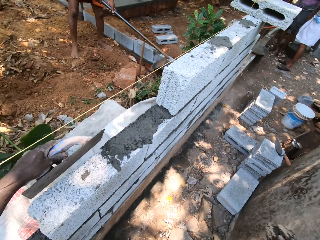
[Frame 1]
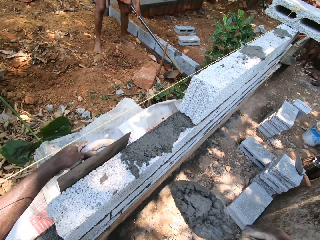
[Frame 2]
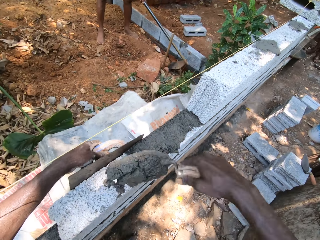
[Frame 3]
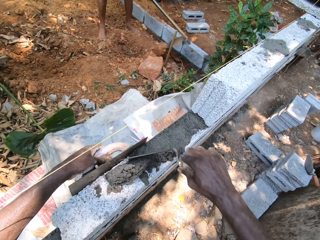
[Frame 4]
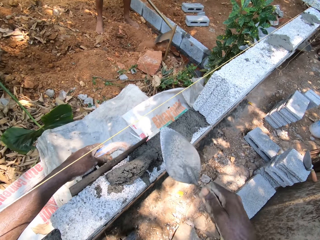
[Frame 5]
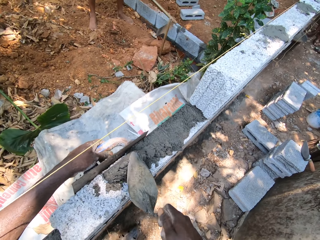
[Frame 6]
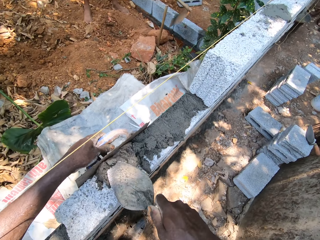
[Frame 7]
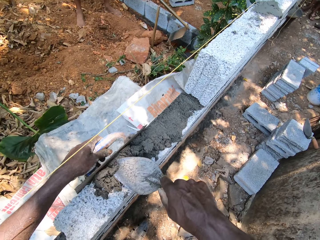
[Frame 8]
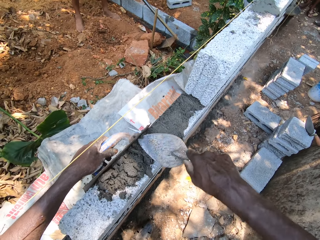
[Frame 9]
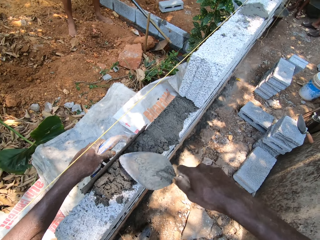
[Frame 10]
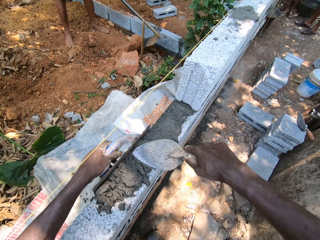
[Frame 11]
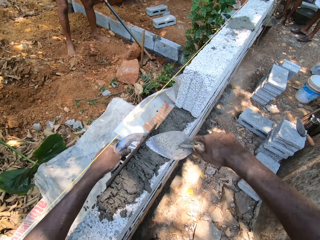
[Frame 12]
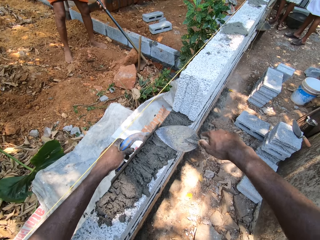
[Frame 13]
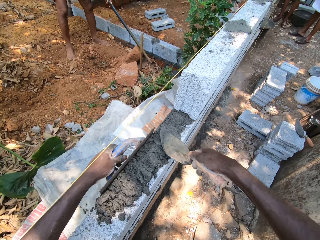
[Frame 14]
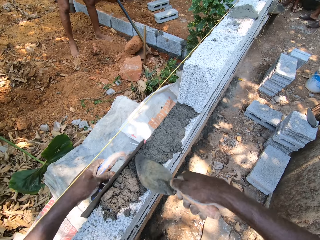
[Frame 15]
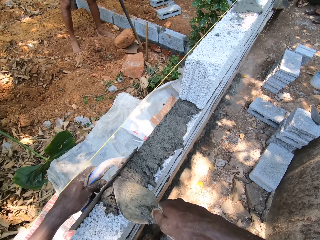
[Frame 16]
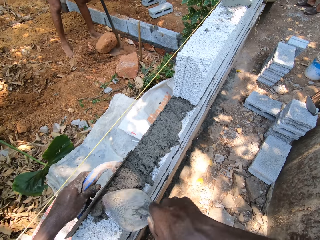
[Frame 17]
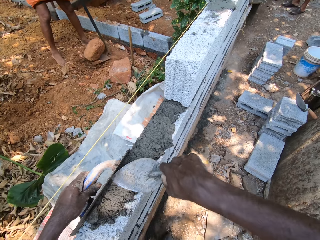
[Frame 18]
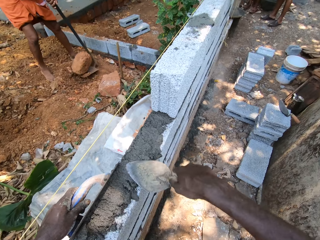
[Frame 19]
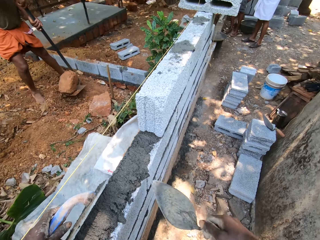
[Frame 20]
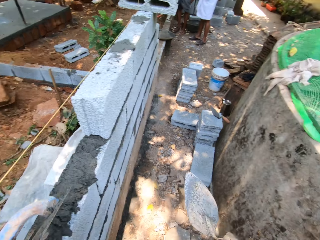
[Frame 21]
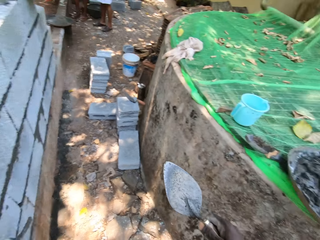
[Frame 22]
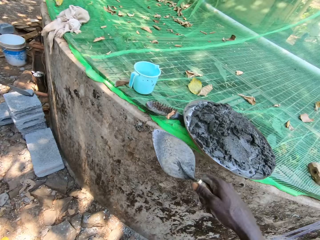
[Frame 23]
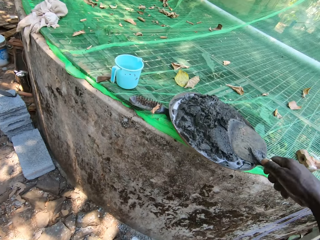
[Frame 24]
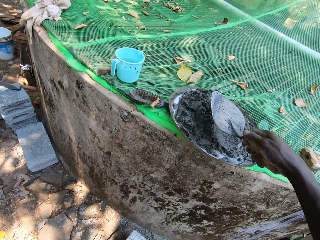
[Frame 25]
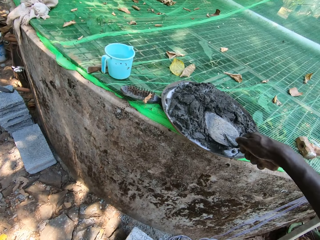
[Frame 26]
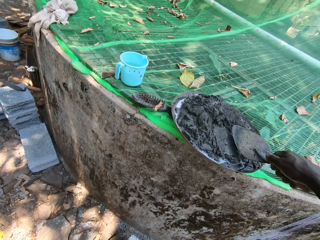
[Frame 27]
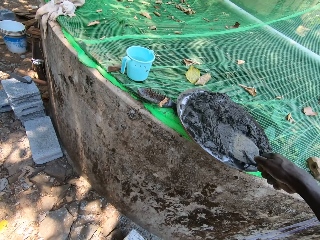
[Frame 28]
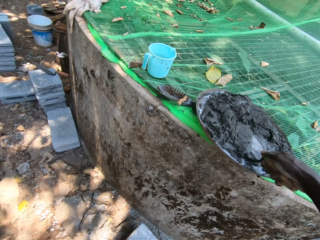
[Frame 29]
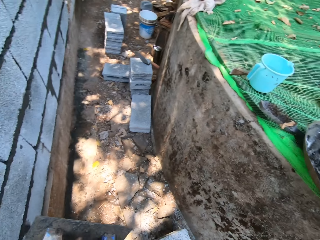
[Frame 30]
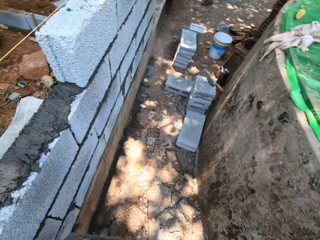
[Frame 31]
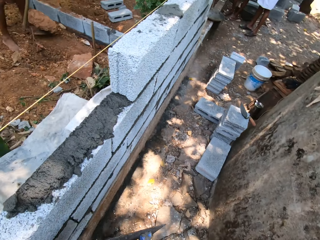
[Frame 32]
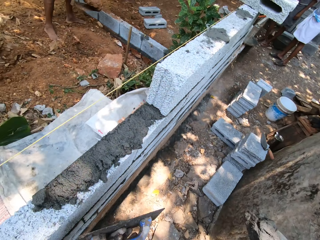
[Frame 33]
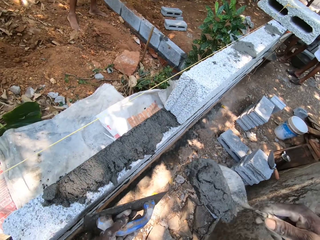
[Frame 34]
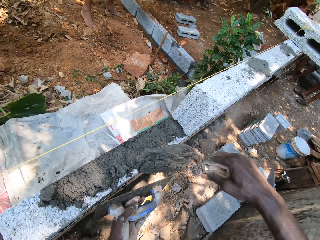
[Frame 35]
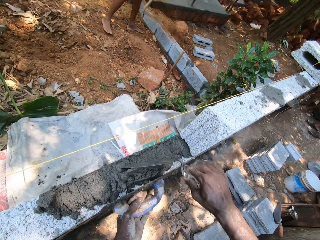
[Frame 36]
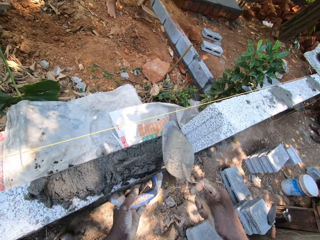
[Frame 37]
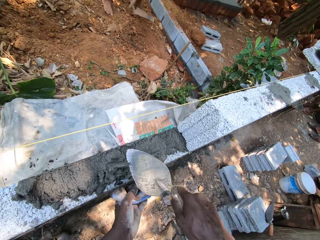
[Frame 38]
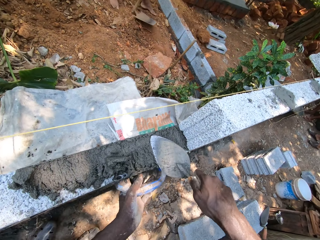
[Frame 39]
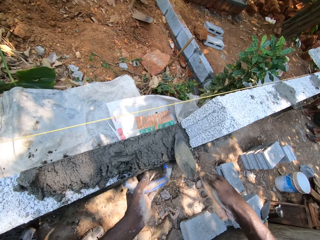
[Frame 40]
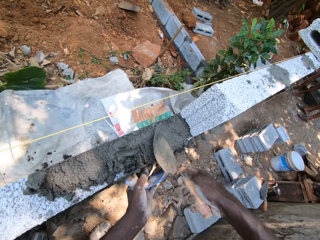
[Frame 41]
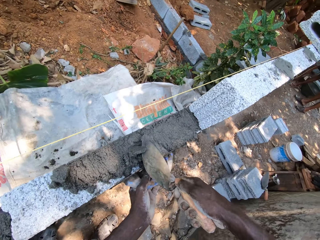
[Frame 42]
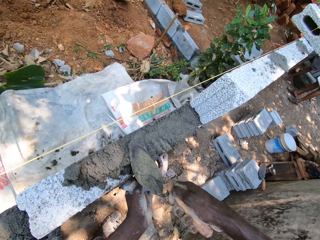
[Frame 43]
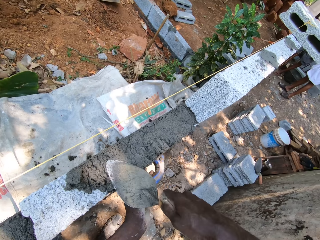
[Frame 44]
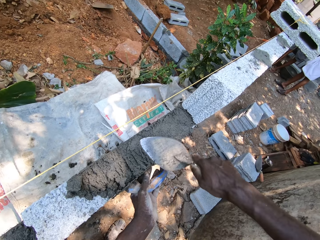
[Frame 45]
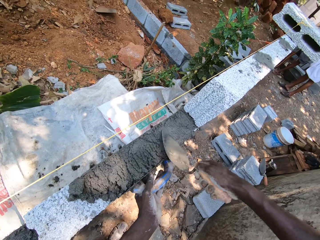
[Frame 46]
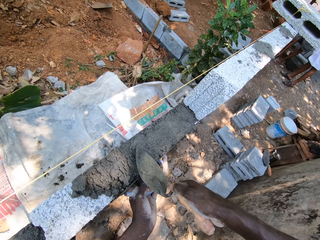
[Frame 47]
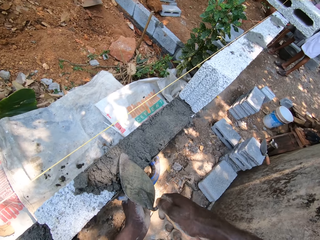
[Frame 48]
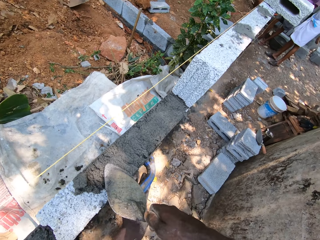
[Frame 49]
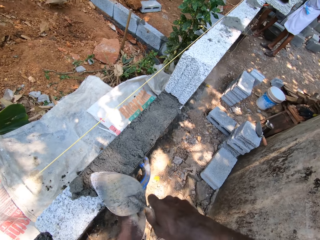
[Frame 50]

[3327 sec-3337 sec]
The camera wearer puts the bumper cutter on the wall with the left hand. He presses the metal float against the fence with his left hand. He pours cement on top of the brick with the trowel in his right hand. He cements the top of the brick with the trowel in his right hand. A person moves a stone with a shovel. The camera wearer spreads cement on the bricks. He scoops cement from the head pan with the trowel in his right hand. He presses the metal float against the fence with his left hand. He pours cement on top of the fence with the trowel in his right hand. He cements the top of the fence with the trowel in his right hand.

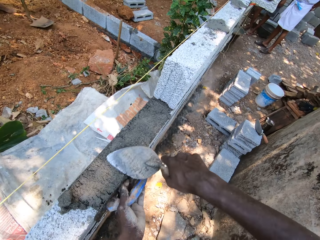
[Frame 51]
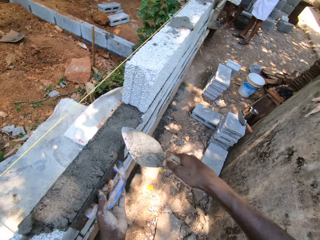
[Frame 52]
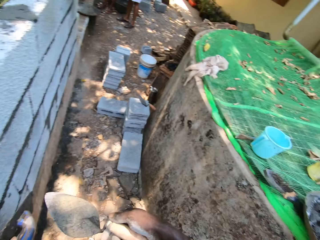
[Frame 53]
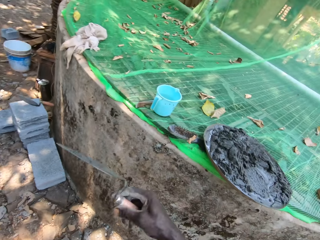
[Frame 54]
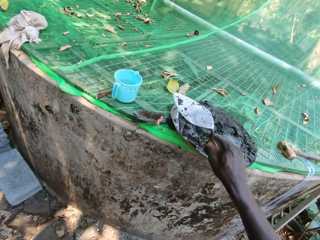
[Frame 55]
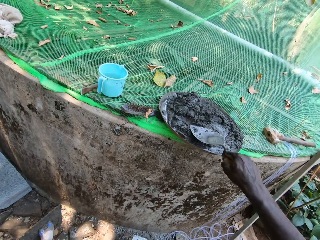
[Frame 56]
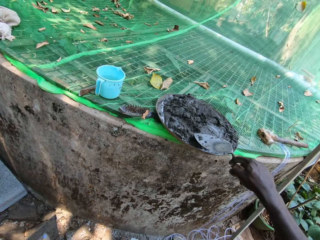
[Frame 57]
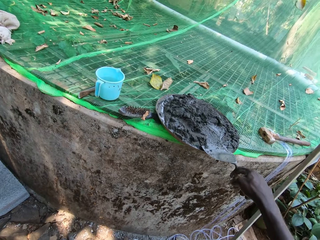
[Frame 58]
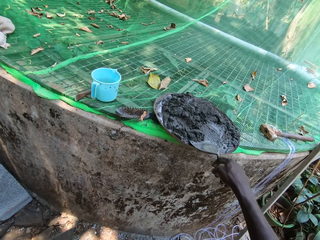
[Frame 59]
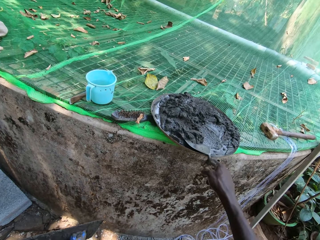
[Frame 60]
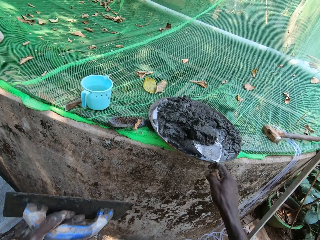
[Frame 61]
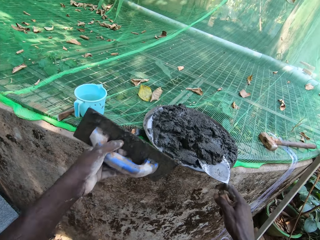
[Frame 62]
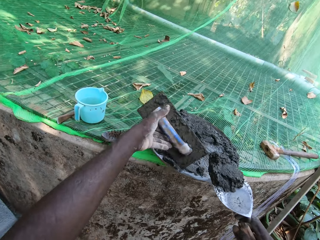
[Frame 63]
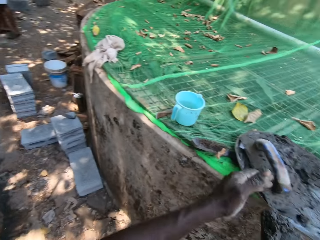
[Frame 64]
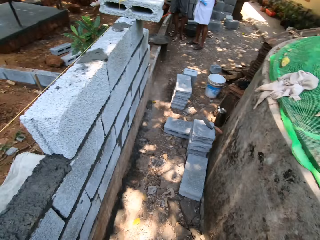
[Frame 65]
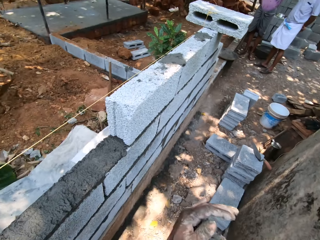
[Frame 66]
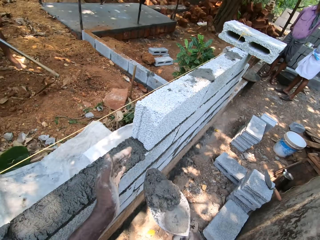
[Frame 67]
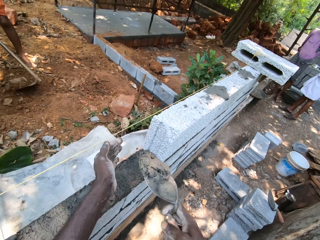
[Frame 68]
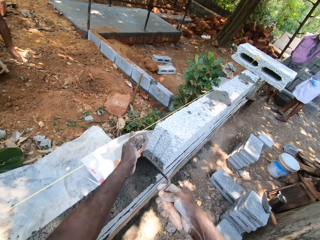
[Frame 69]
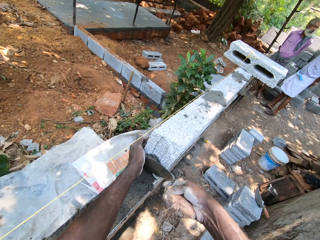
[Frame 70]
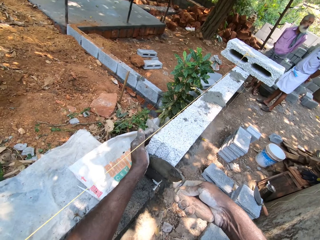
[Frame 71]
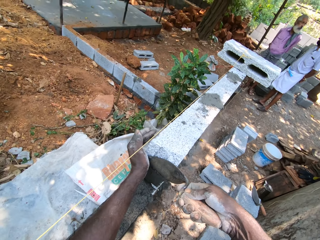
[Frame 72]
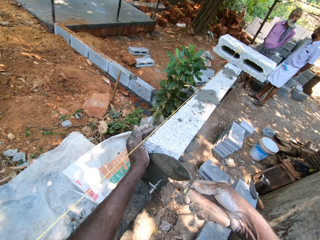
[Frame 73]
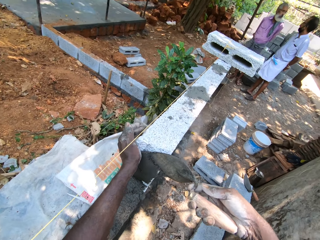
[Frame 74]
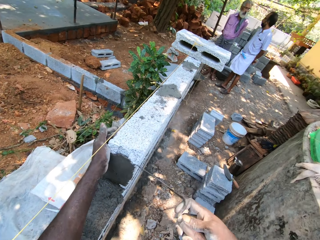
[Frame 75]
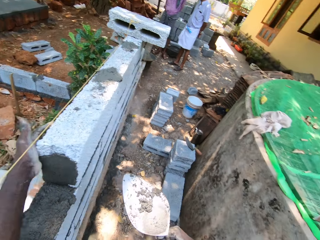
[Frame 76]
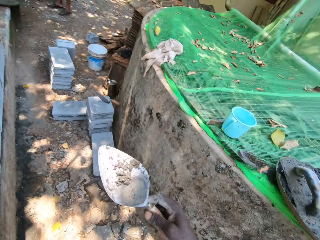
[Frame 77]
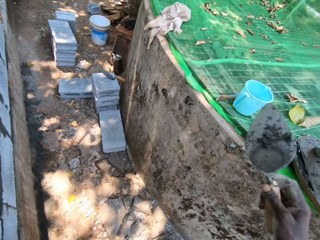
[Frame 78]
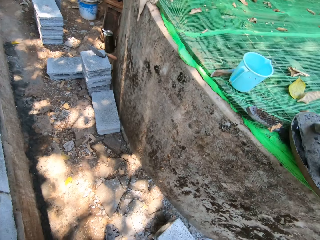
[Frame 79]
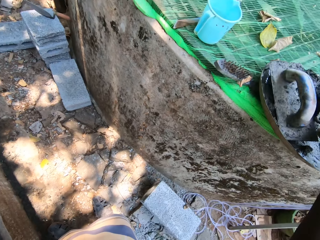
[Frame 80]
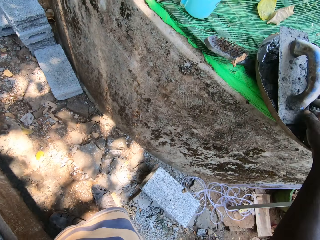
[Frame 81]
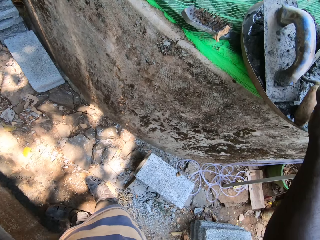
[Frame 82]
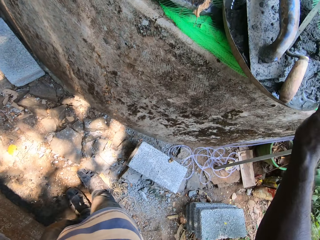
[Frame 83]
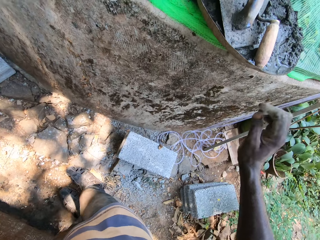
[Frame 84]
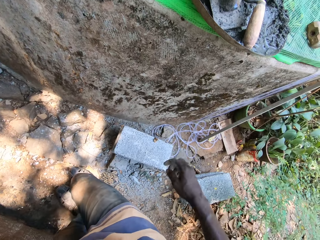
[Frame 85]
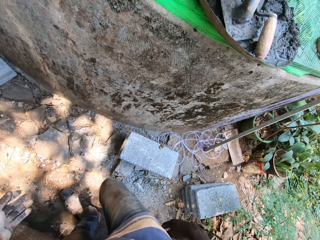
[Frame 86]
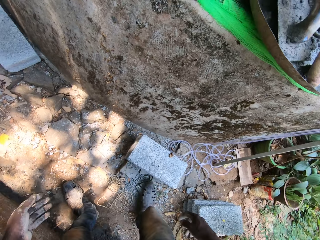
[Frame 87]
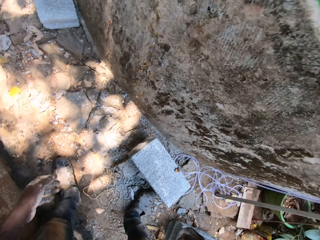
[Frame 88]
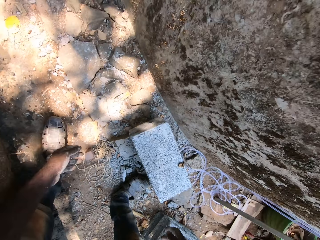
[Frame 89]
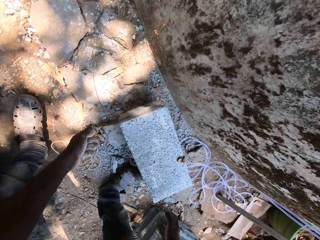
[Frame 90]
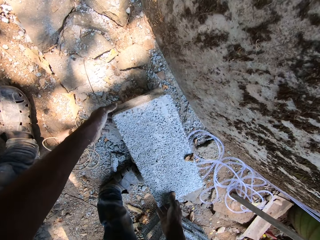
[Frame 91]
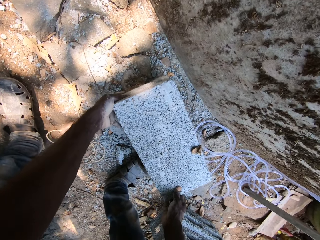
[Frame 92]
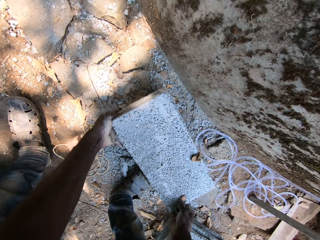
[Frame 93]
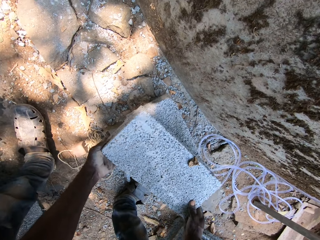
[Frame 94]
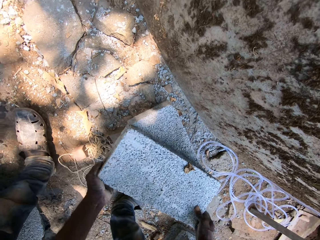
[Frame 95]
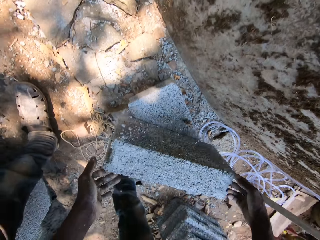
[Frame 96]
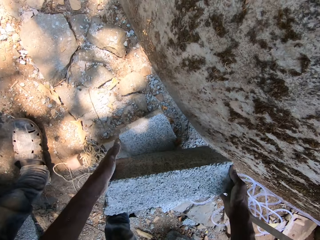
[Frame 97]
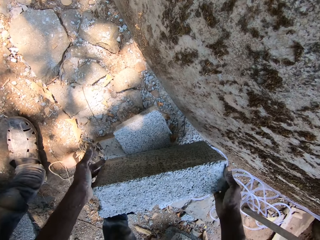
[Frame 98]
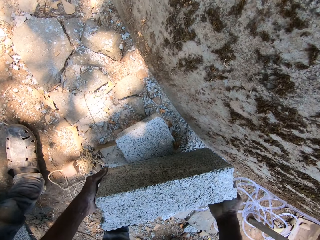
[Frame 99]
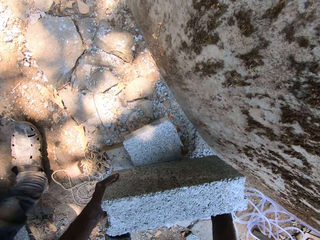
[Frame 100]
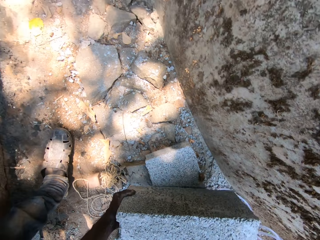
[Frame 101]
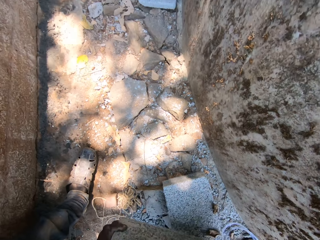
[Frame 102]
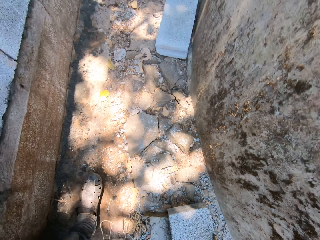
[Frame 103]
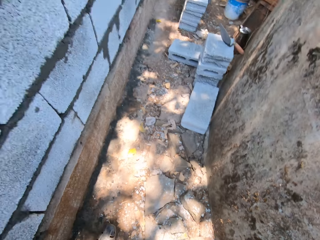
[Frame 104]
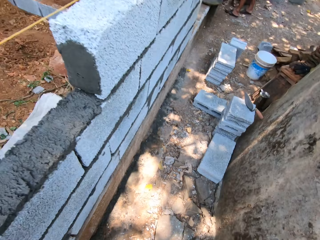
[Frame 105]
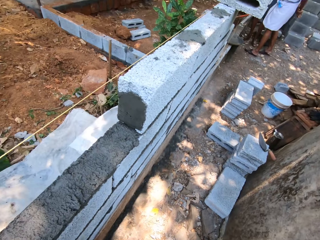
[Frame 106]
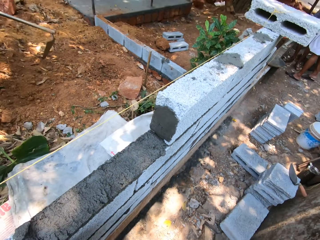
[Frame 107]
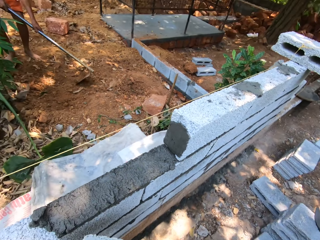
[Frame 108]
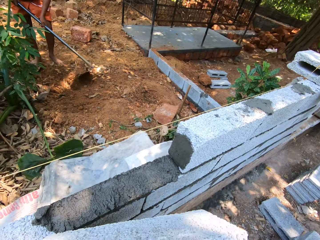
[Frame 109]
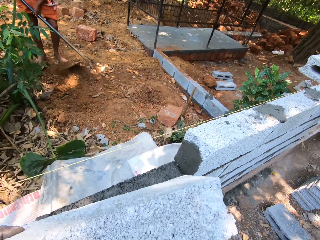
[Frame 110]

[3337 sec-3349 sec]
The camera wearer turns around. He scoops cement from the head pan with the trowel in his right hand. He drops the metal float on the head pan with his left hand. He puts cement on the bricks. He cements the side of a brick with the trowel in his right hand. He turns around. He drops the trowel in his right hand in the head pan. He bends towards the brick. He picks the brick from the ground with both hands. He turns the brick.
